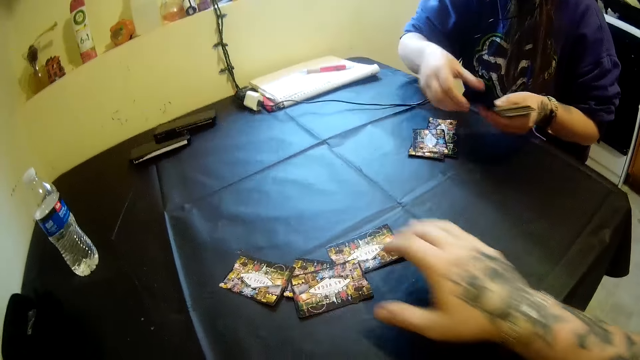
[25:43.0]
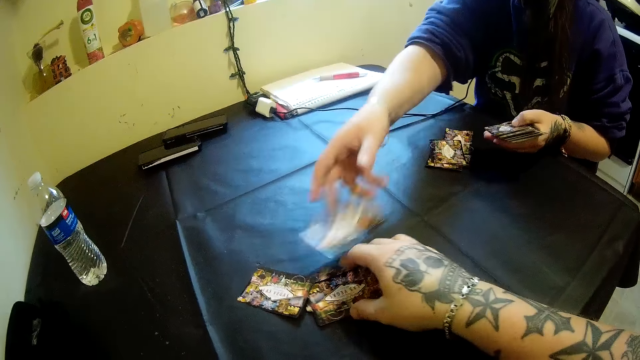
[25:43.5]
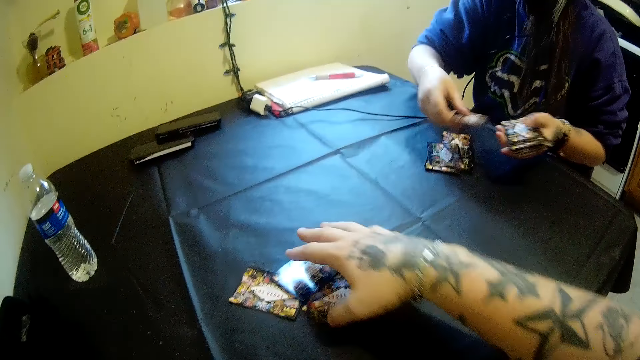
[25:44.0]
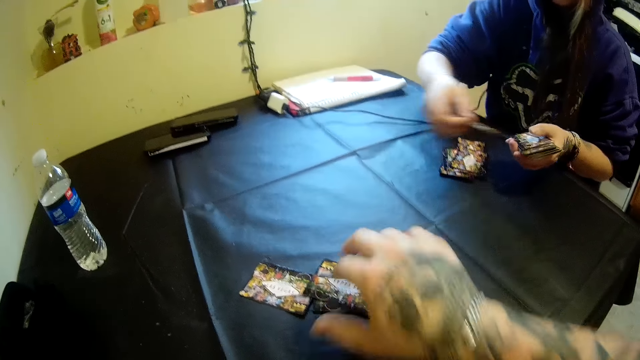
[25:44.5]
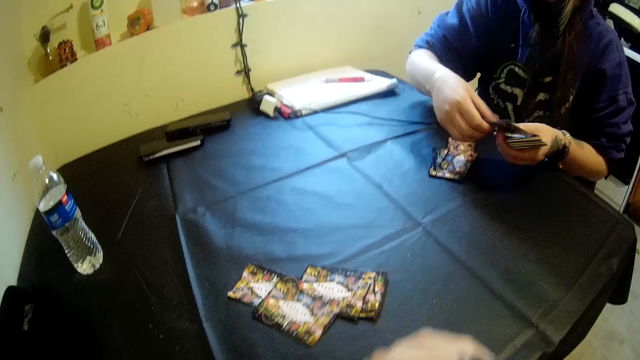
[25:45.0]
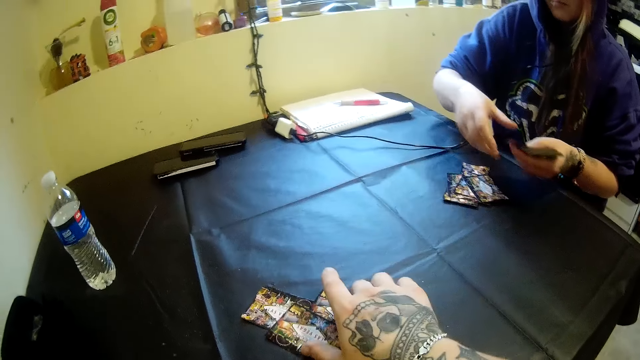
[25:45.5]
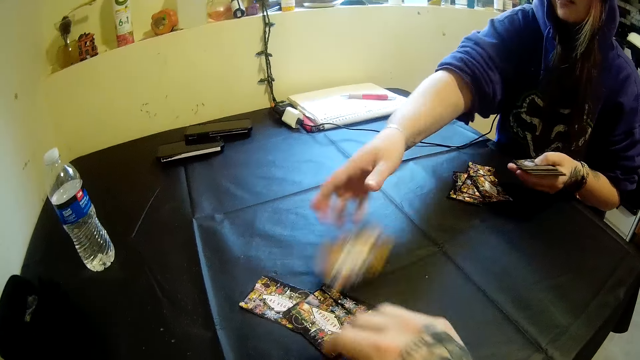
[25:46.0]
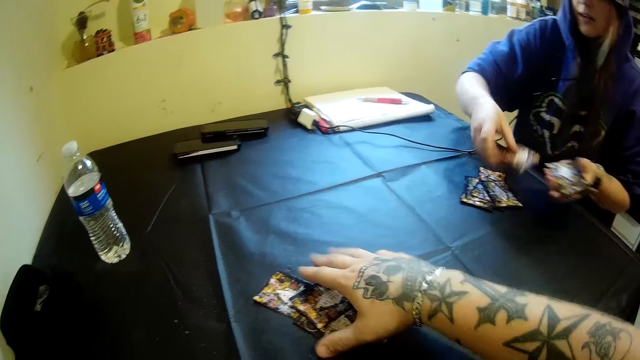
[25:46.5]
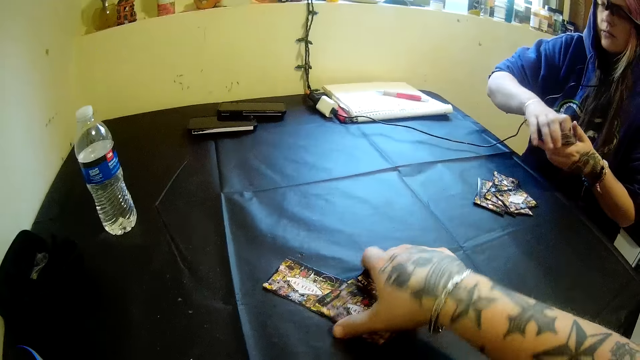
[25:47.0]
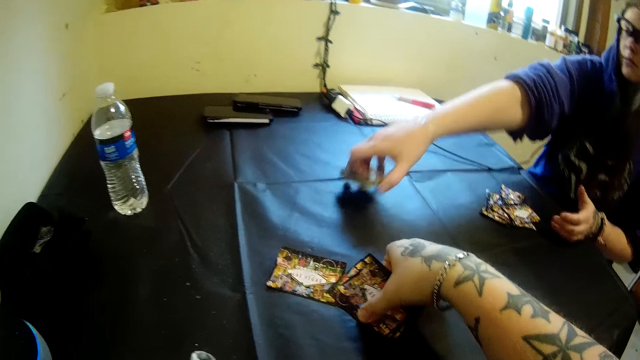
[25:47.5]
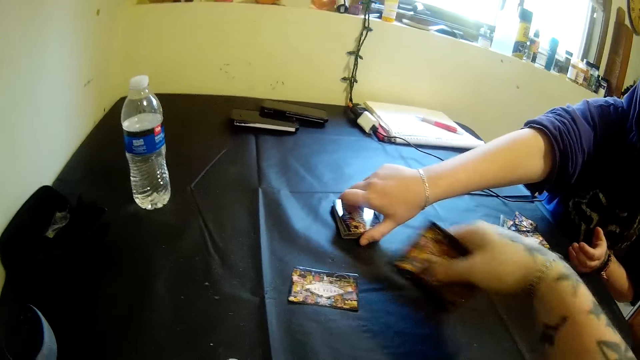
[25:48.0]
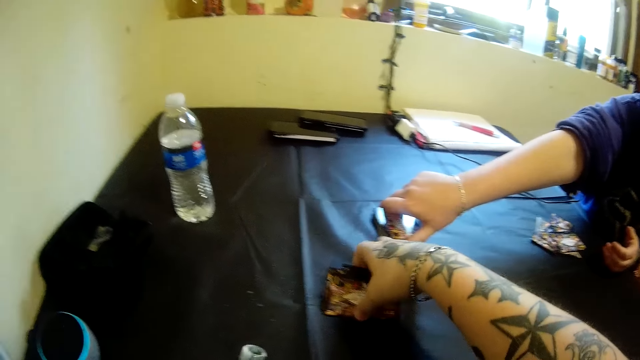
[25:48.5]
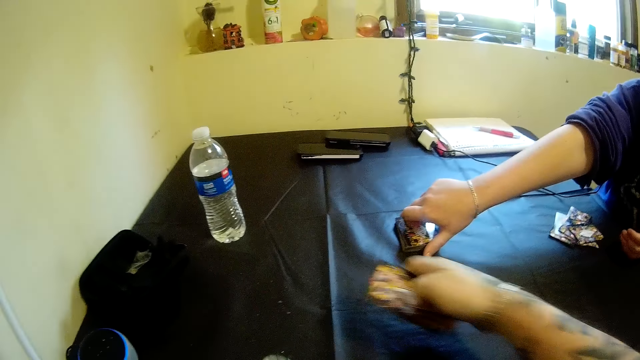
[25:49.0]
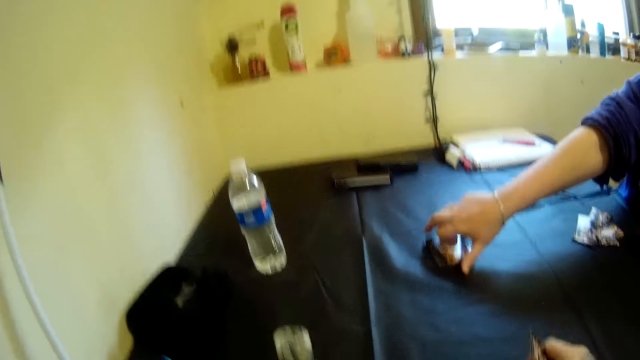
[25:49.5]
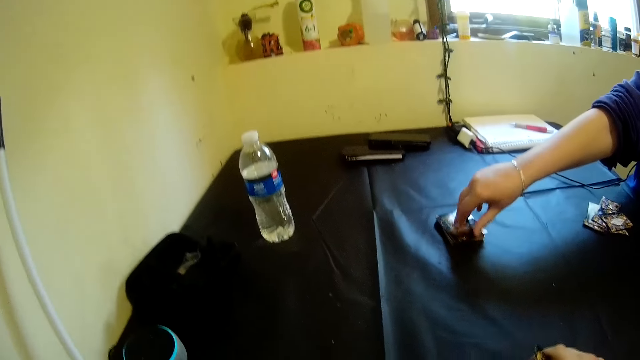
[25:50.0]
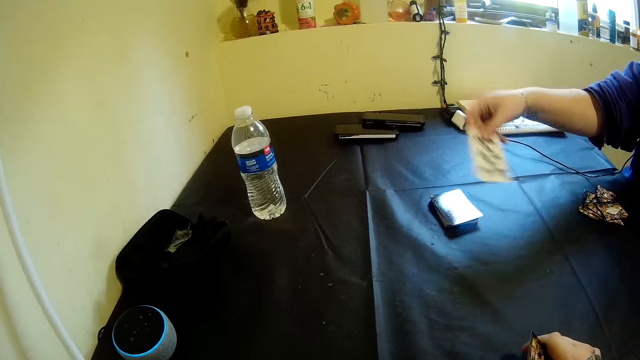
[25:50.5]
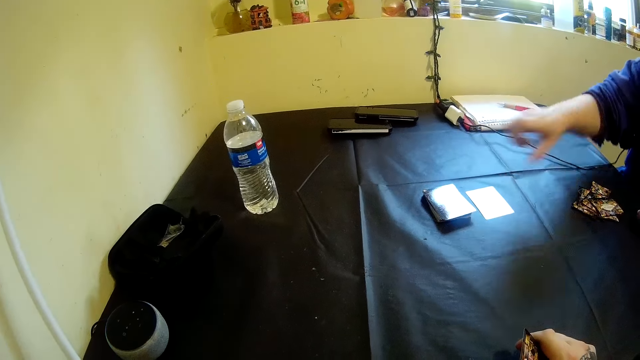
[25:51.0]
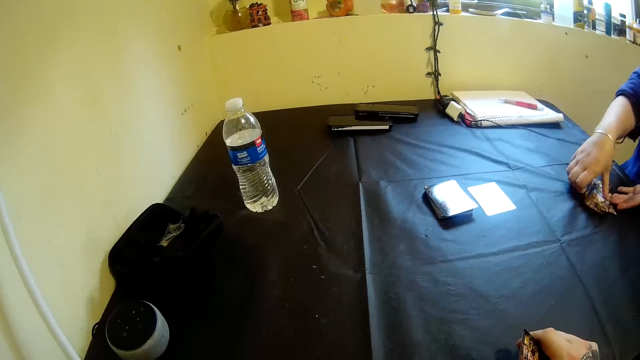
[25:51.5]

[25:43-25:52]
The camera wearer touches the cards on the table with his right hand. He picks the cards from the table with his right hand. The woman drops a stack of cards on the table with her right hand. She flips a card on the table with her right hand.

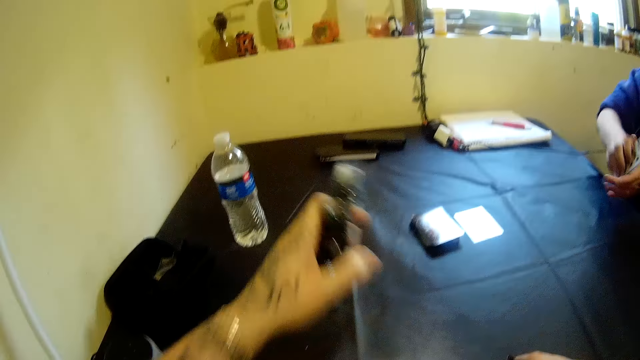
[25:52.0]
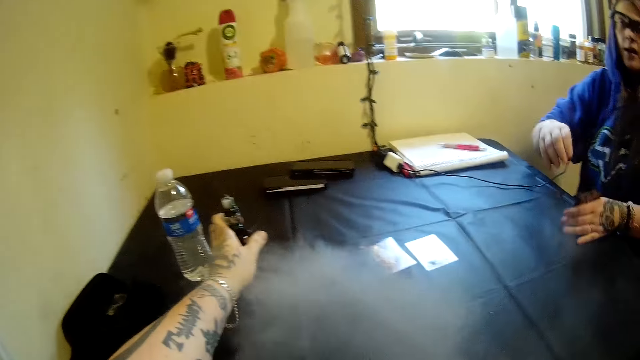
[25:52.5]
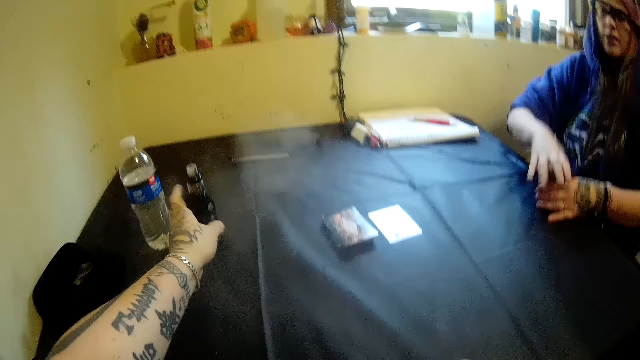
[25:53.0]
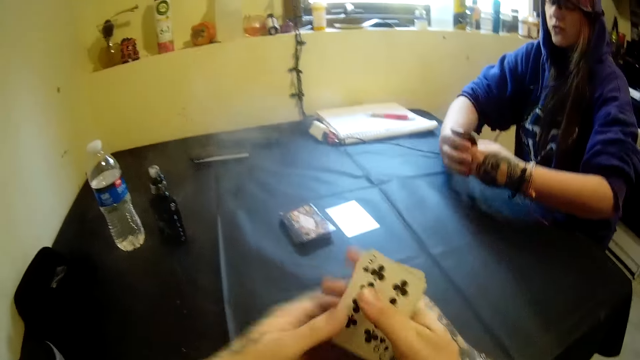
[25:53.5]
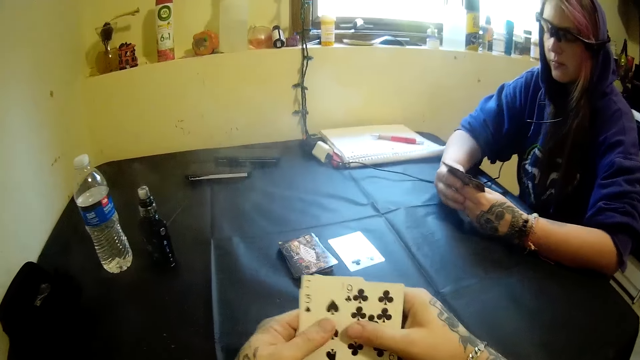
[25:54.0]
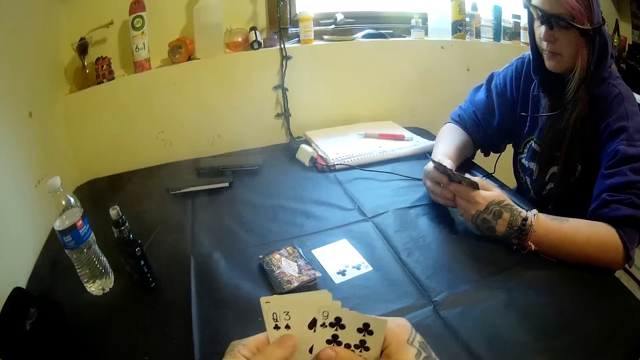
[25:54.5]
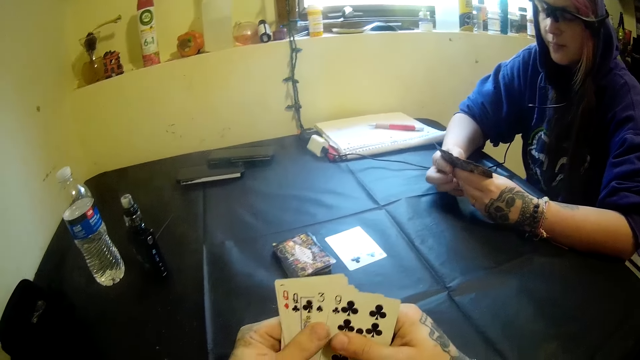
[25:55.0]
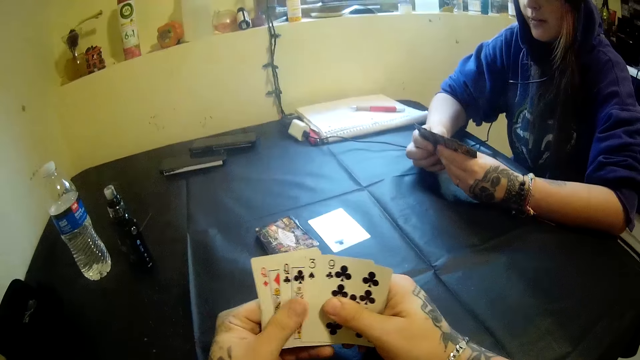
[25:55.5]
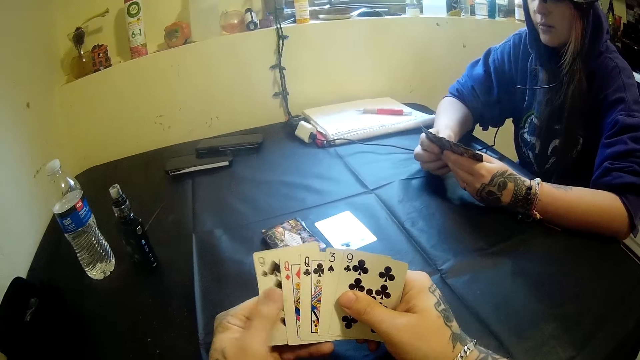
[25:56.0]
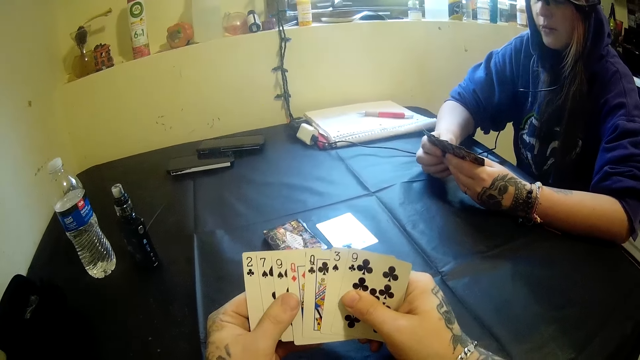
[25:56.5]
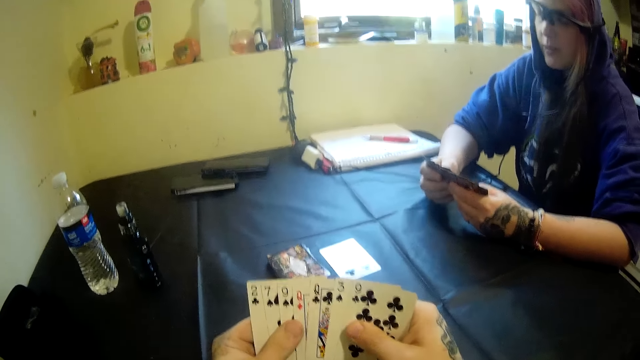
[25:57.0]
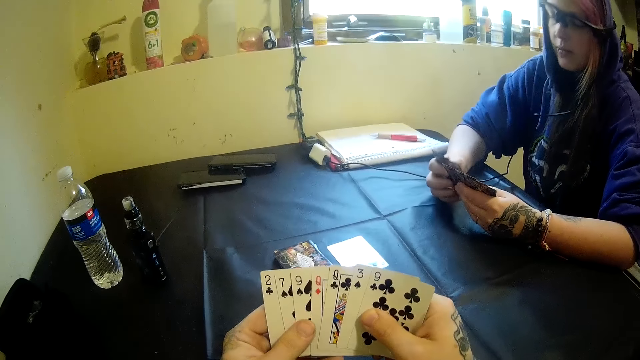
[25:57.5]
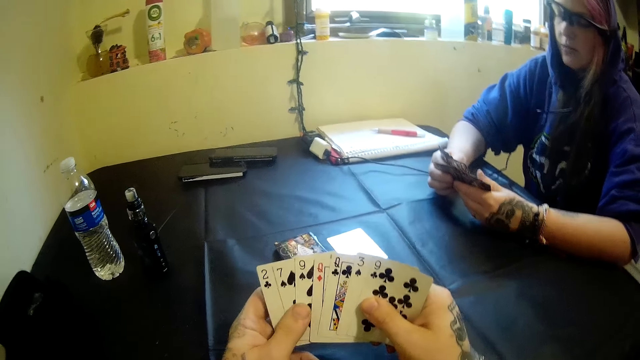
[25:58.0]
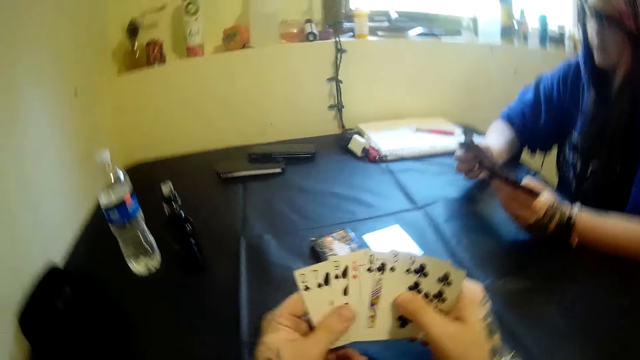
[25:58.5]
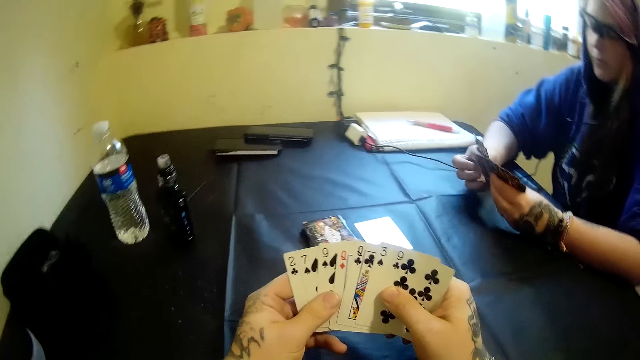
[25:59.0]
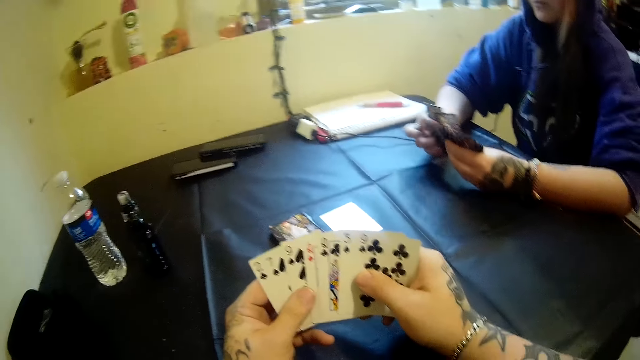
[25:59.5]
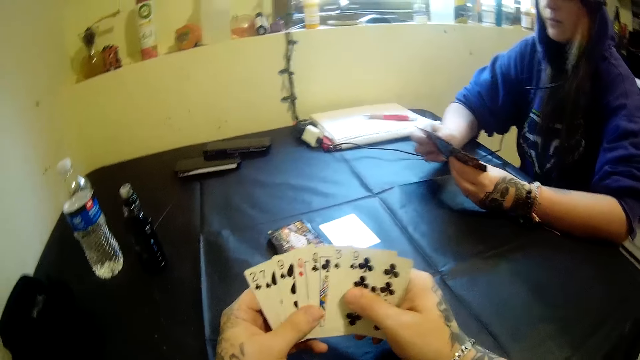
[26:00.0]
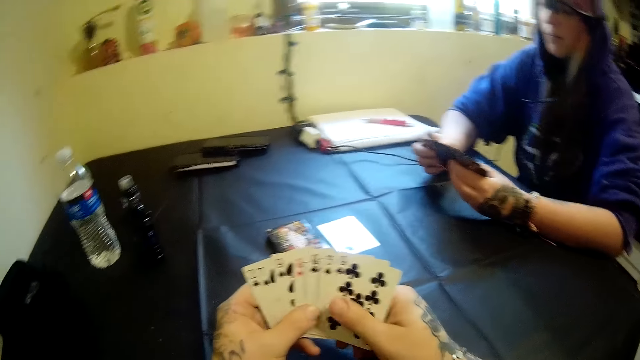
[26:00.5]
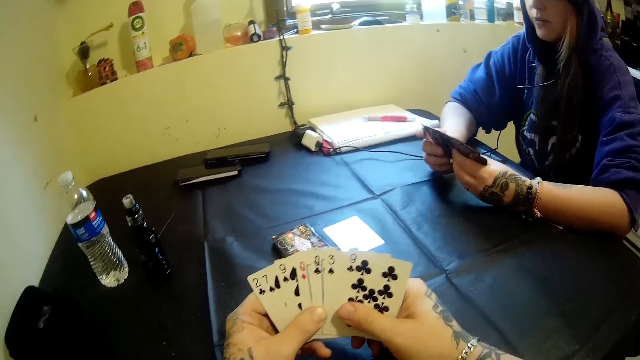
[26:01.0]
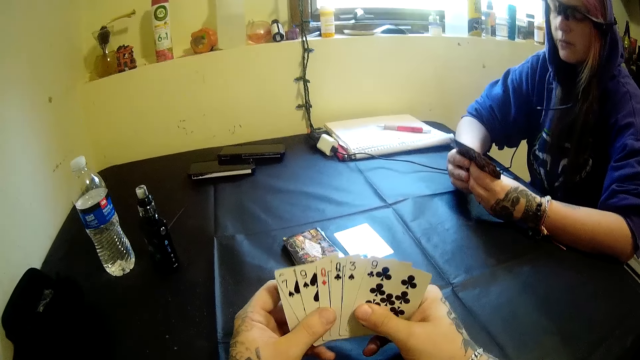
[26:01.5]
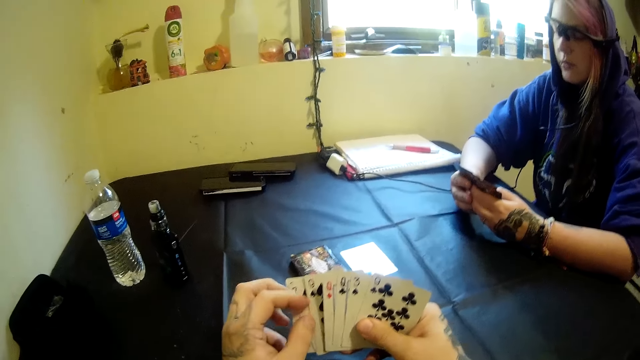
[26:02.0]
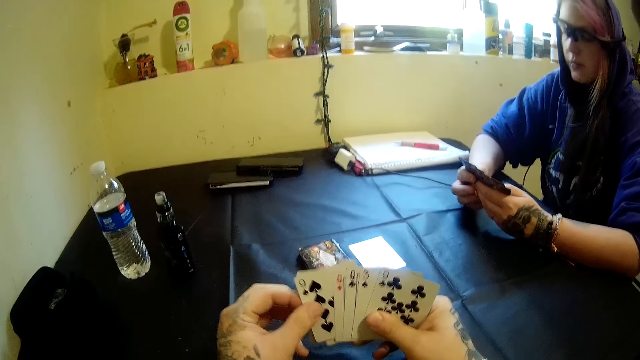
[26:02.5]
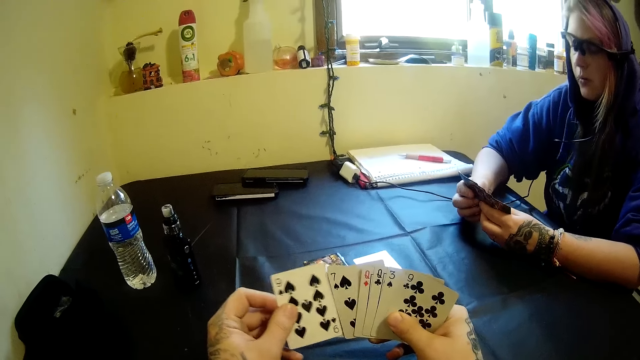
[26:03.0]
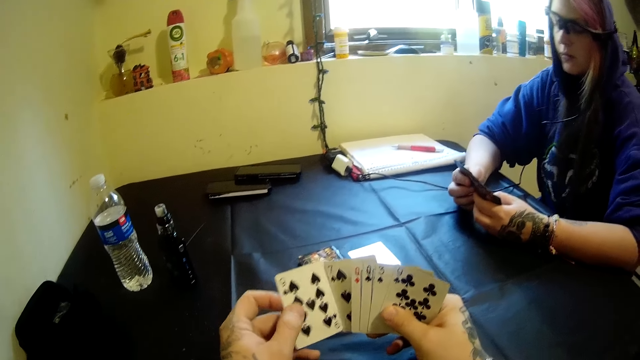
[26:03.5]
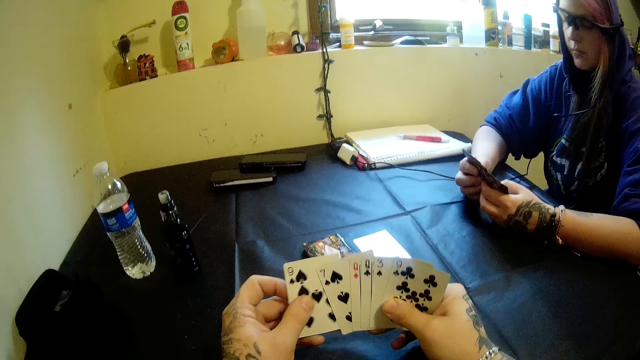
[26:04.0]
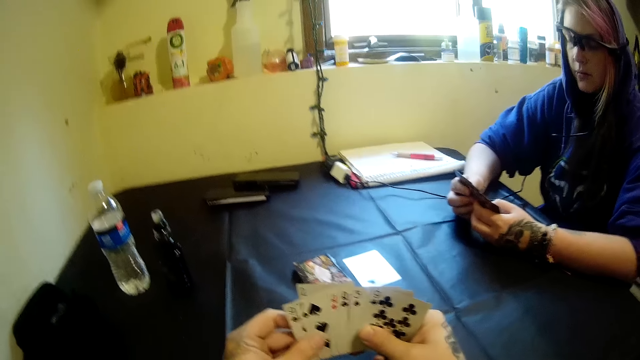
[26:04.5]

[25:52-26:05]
The camera wearer drops the electric cigarette on the table with his left hand. He spreads the cards. He moves the cards in his hands. The woman moves the cards in her hands.
